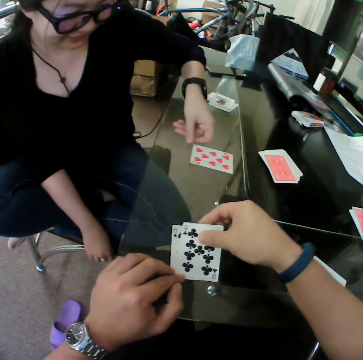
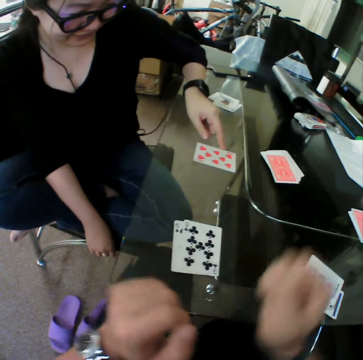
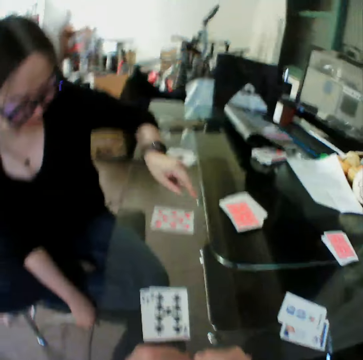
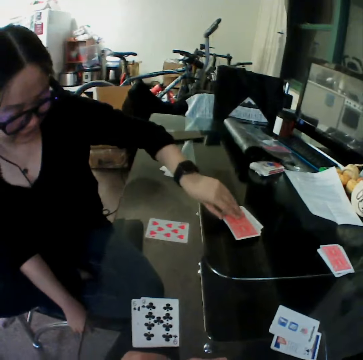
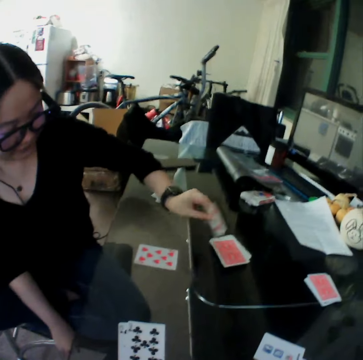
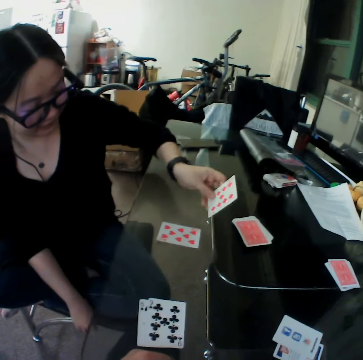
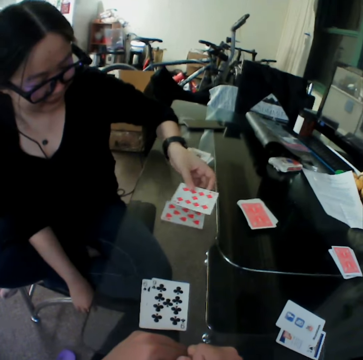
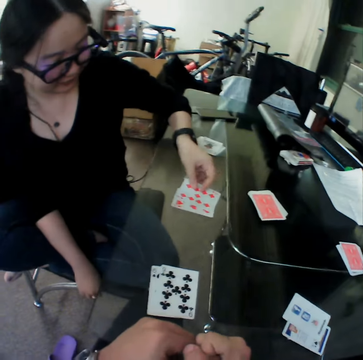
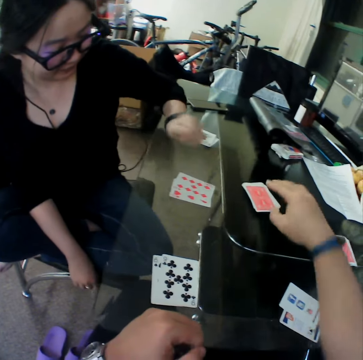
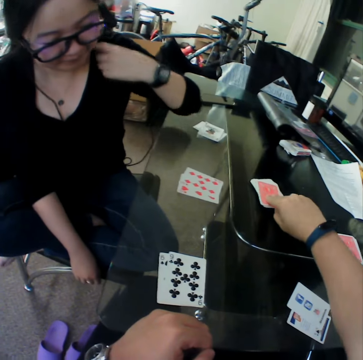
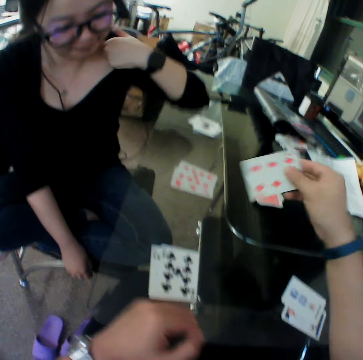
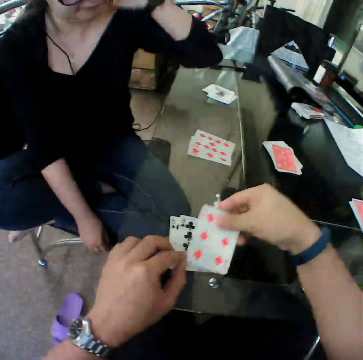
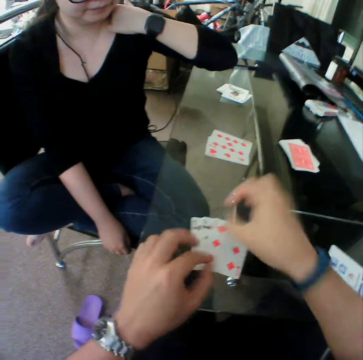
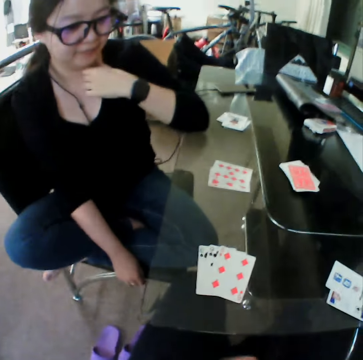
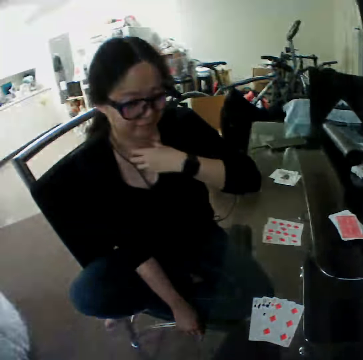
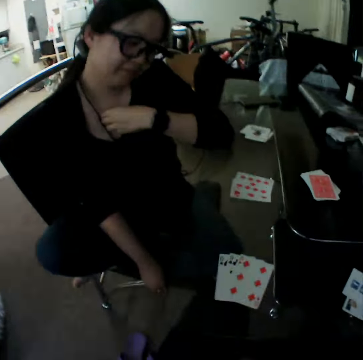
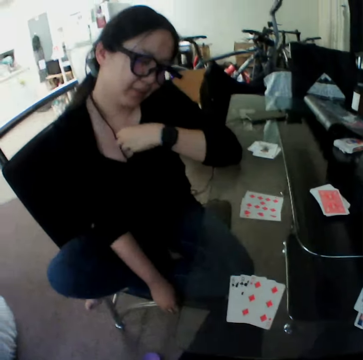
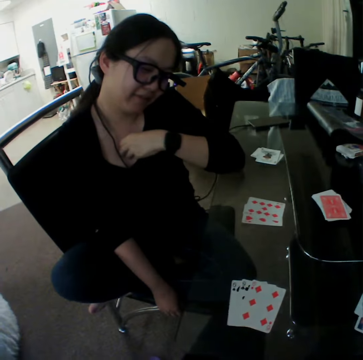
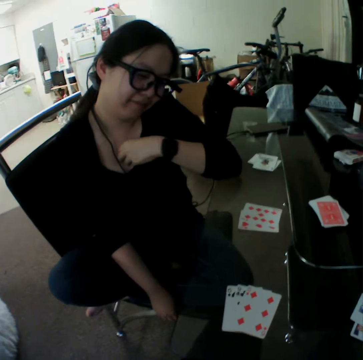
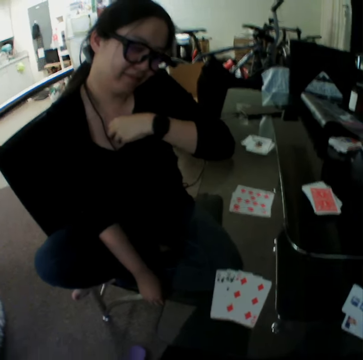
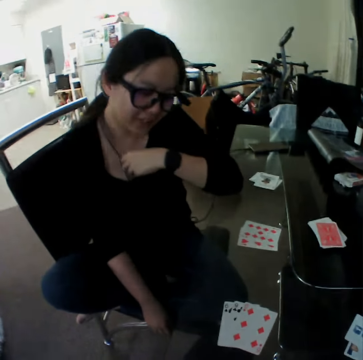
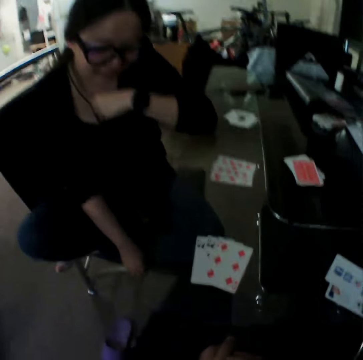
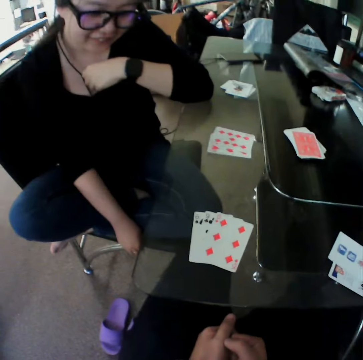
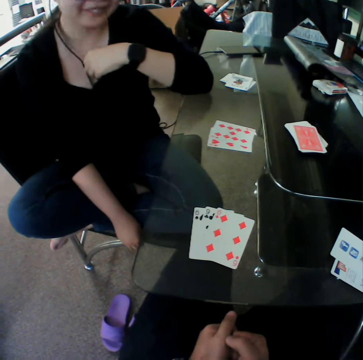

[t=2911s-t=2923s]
The camera wearer drops the card on the table. A woman picks a card from the table. The woman drops the card on the table. The camera wearer picks a card from the table and drops the card on the table.

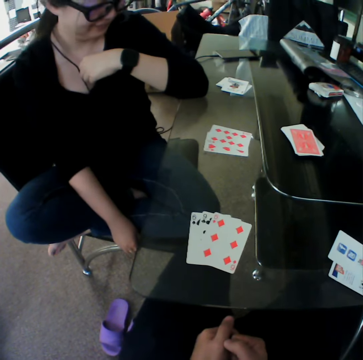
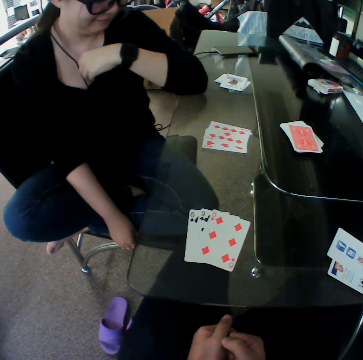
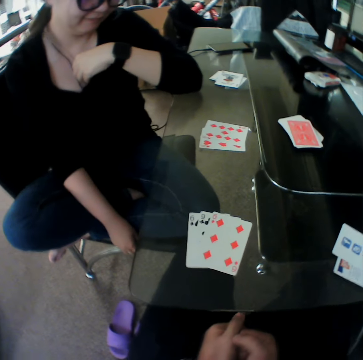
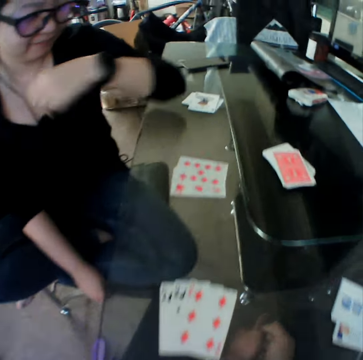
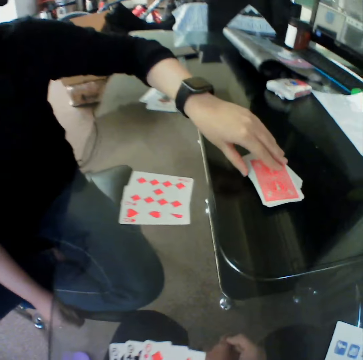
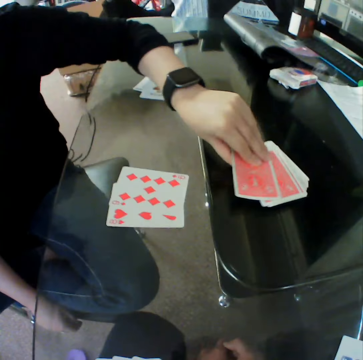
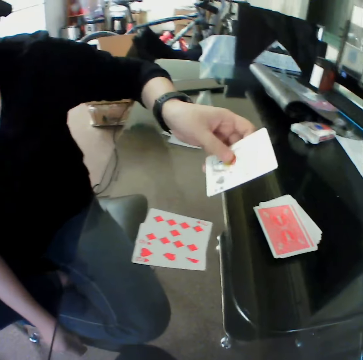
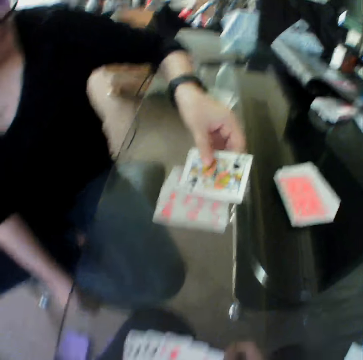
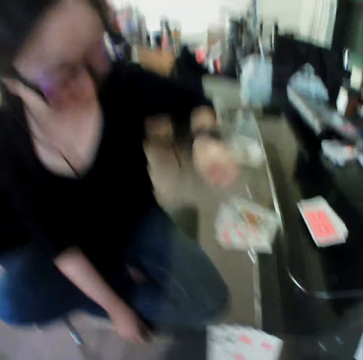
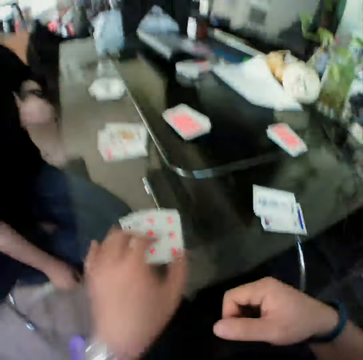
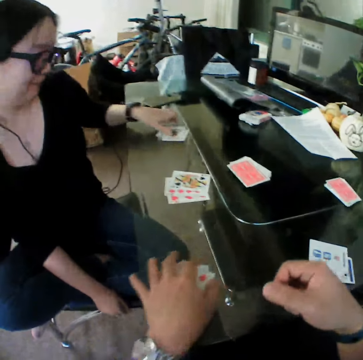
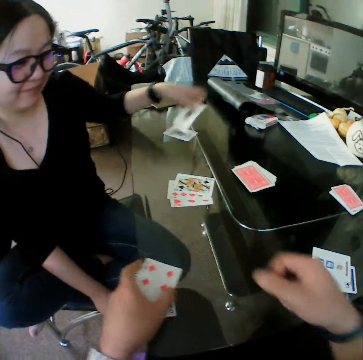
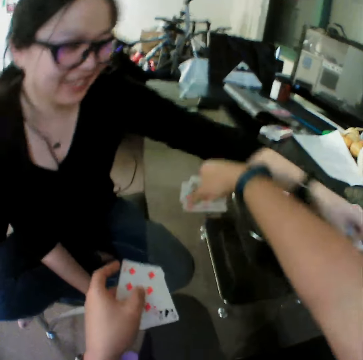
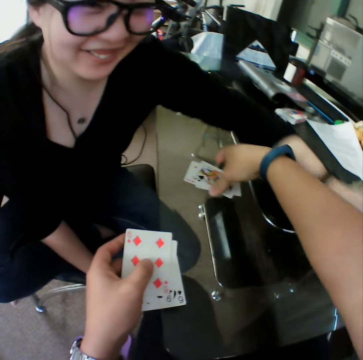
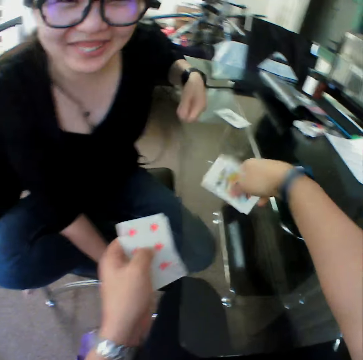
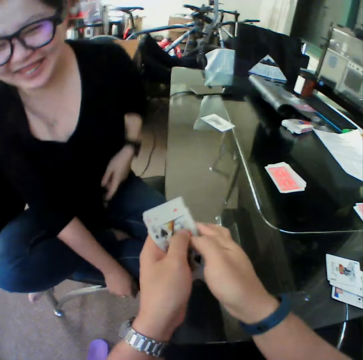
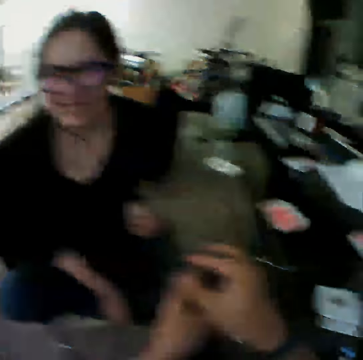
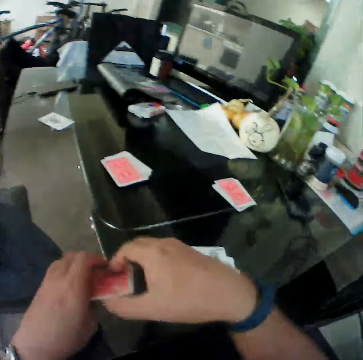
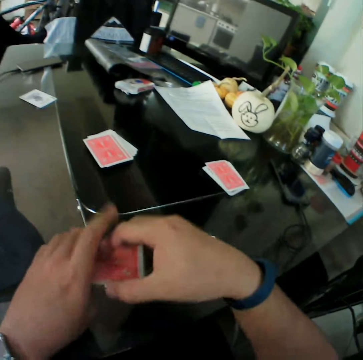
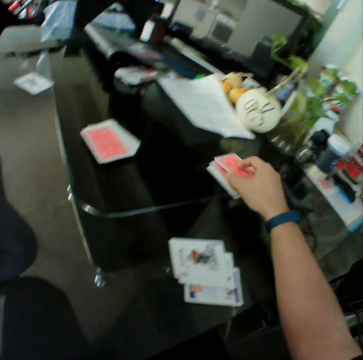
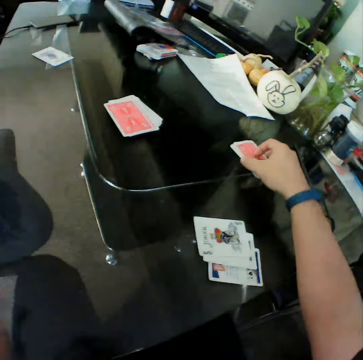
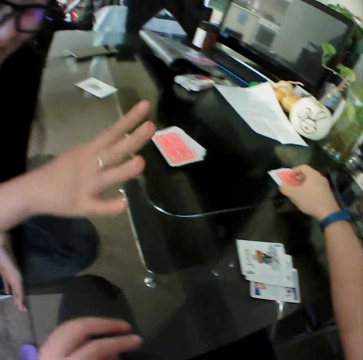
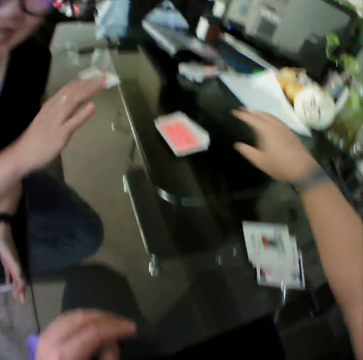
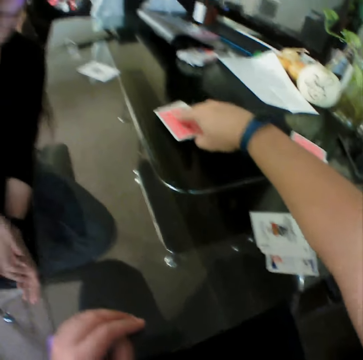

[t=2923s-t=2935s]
The camera wearer picks a card. A woman picks a card from the table. The woman drops the card on the table. The camera wearer puts the card down. The woman picks a card from the table. The camera wearer picks the cards from the table with his left hand. He picks the cards from the table with his right hand. The woman drops the card on the table. The camera wearer holds the cards with both hands and drops the cards on the table.

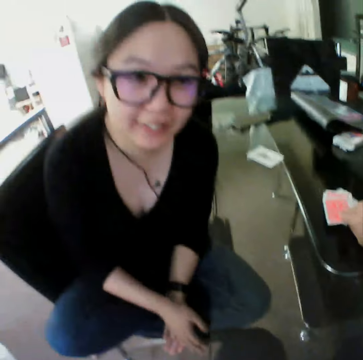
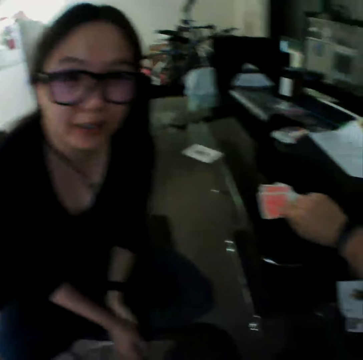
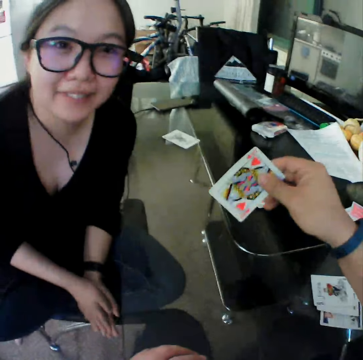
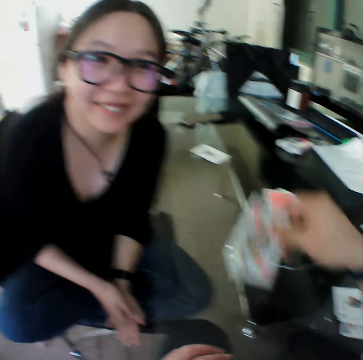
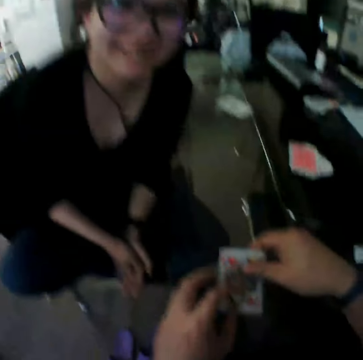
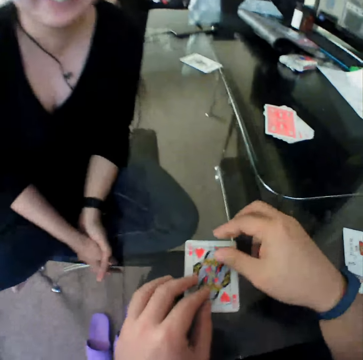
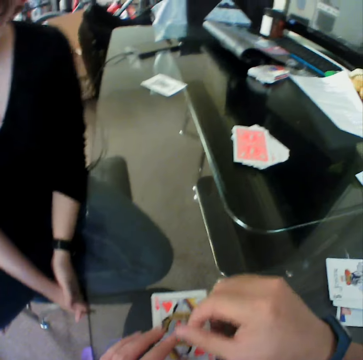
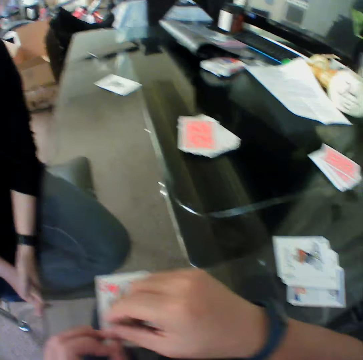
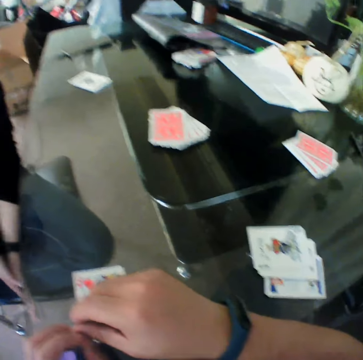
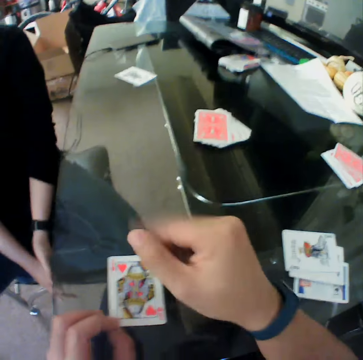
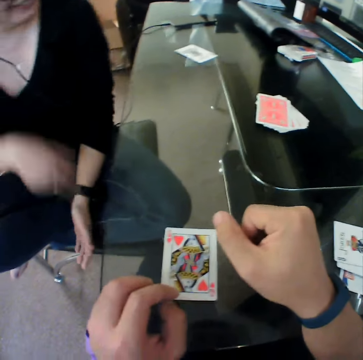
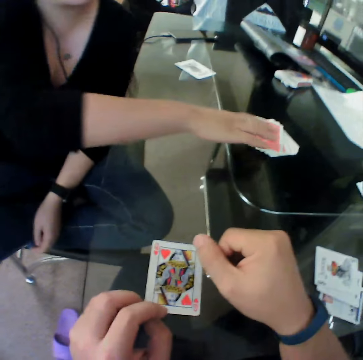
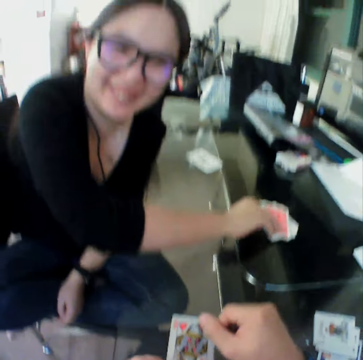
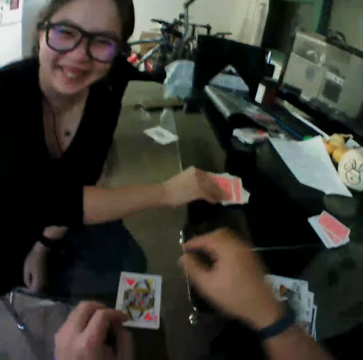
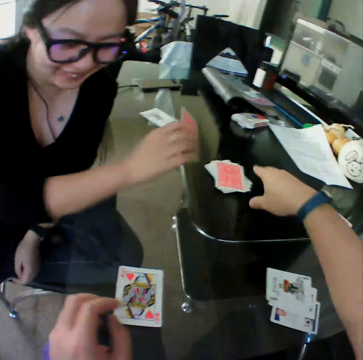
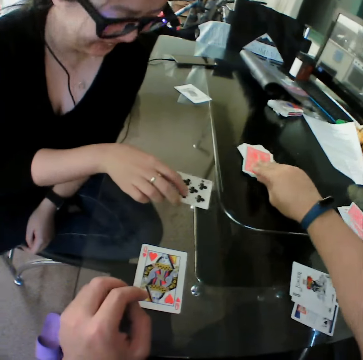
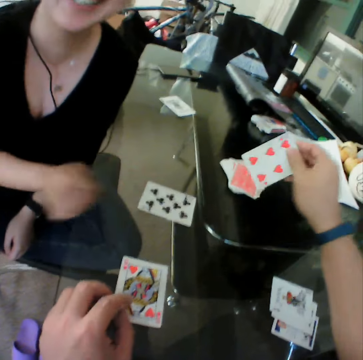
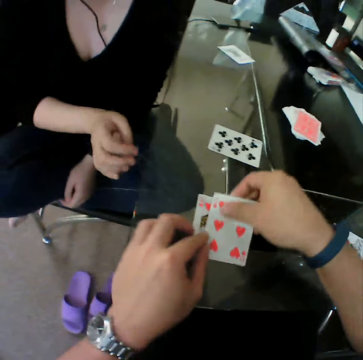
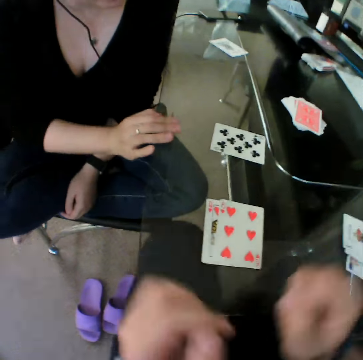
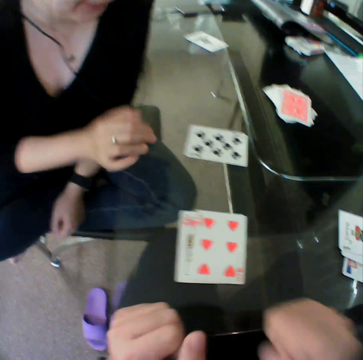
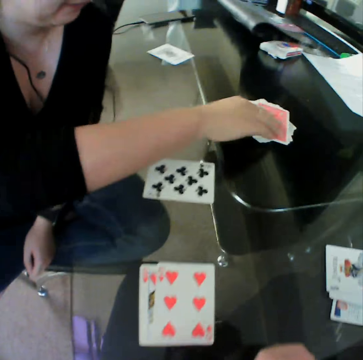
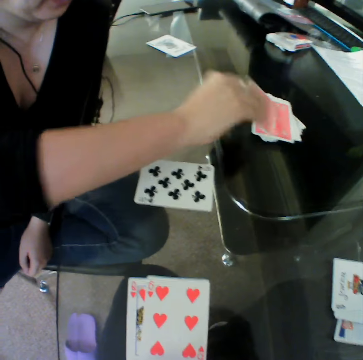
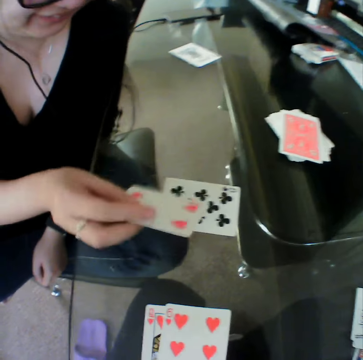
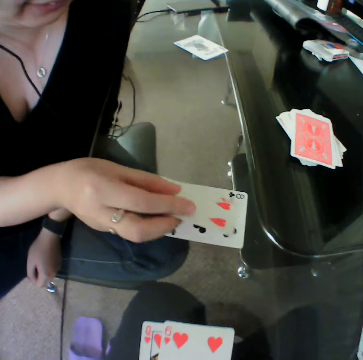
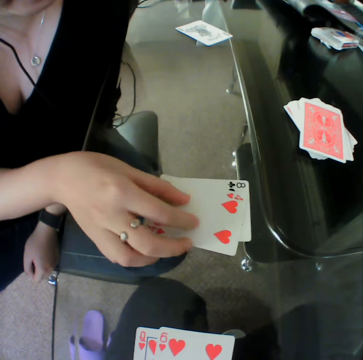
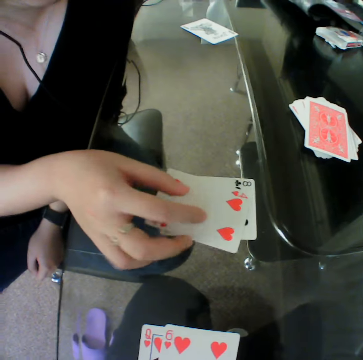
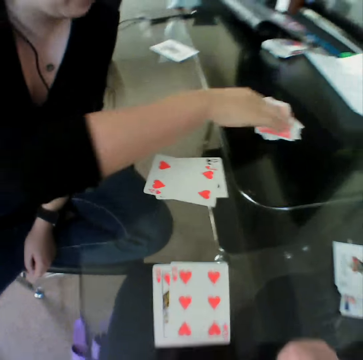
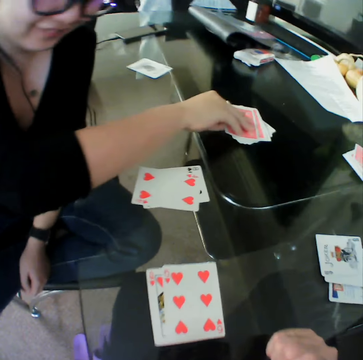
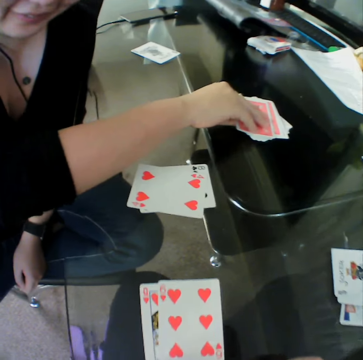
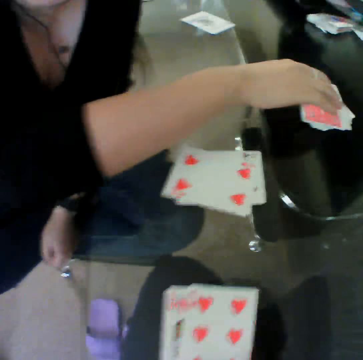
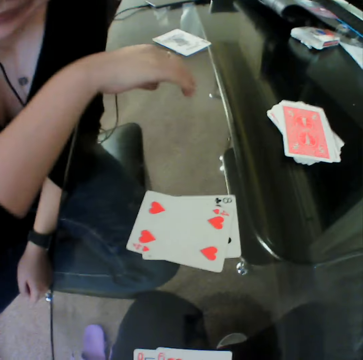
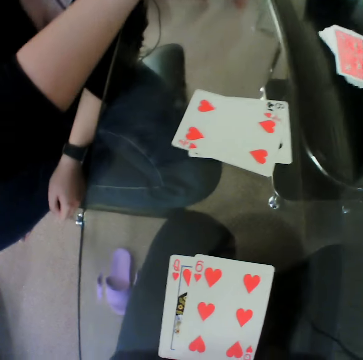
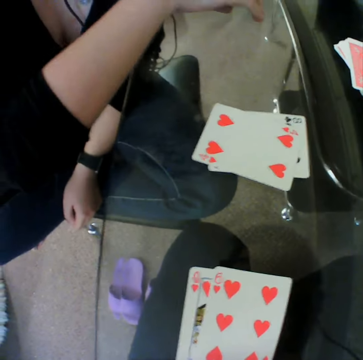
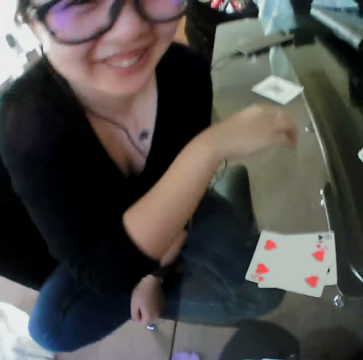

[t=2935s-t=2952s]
The camera wearer picks a card from the table. They drop the card on the table. A woman picks a card from the table. The woman drops the card on the table. The camera wearer picks a card from the table. They drop the card on the table. The woman picks a card from the table. The woman drops the card on the table. The woman touches a card on the table. The woman picks a card.
